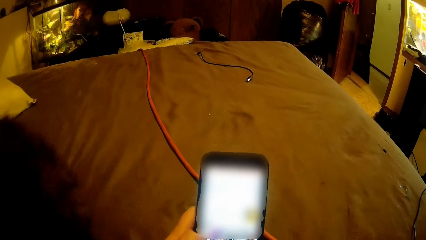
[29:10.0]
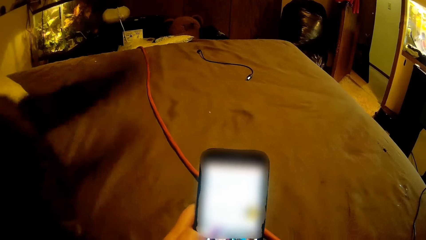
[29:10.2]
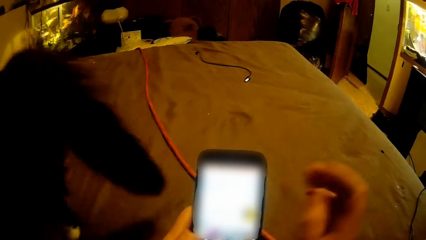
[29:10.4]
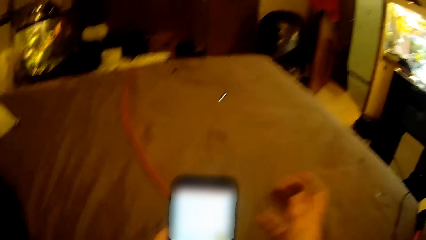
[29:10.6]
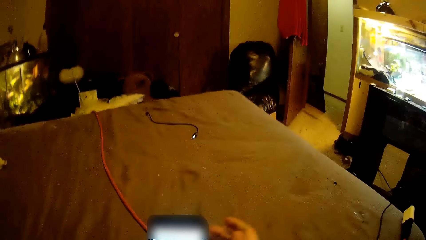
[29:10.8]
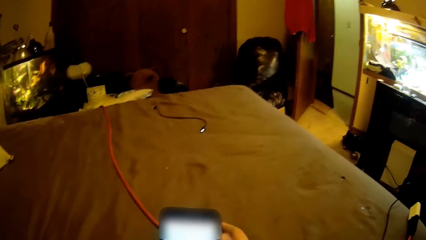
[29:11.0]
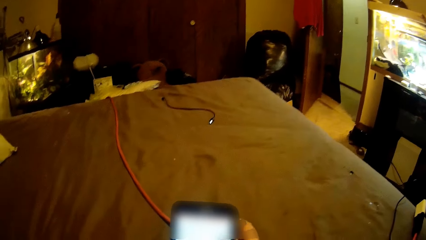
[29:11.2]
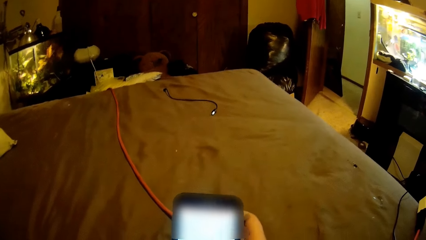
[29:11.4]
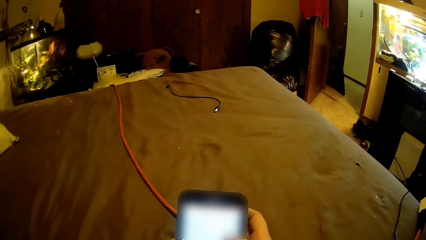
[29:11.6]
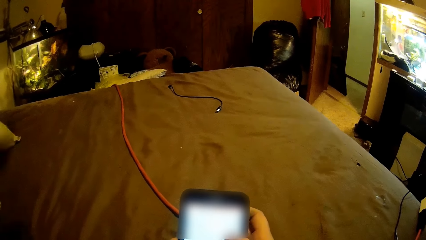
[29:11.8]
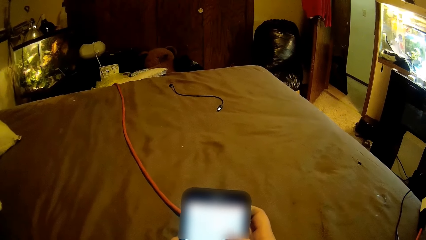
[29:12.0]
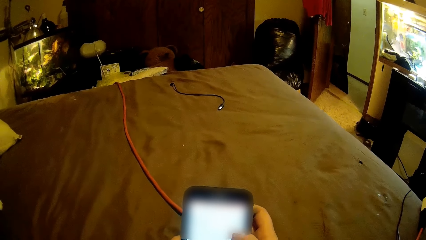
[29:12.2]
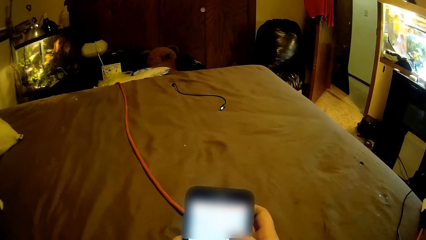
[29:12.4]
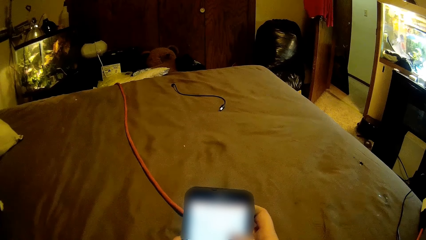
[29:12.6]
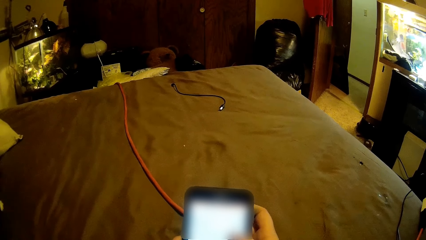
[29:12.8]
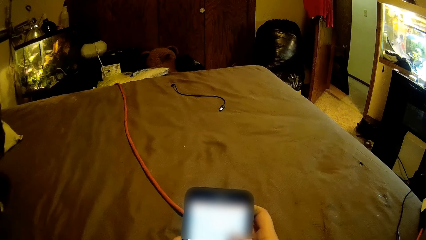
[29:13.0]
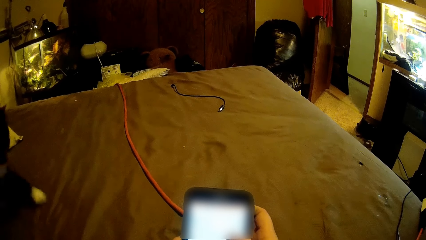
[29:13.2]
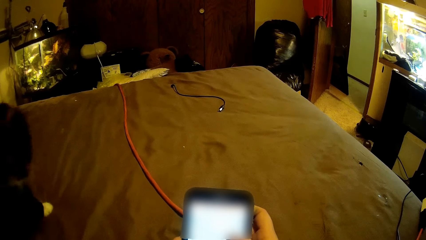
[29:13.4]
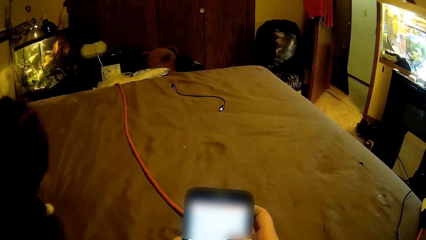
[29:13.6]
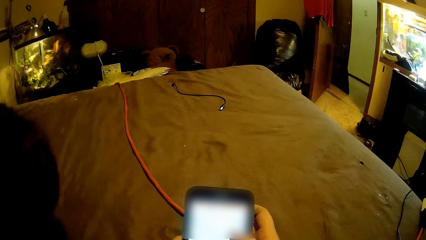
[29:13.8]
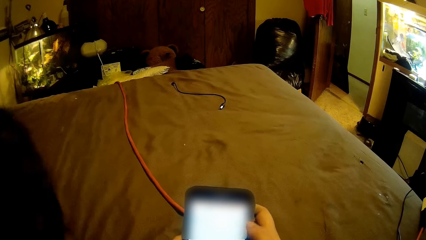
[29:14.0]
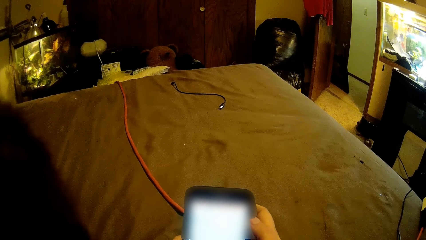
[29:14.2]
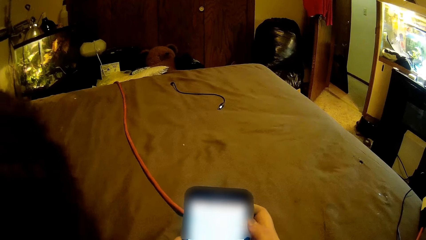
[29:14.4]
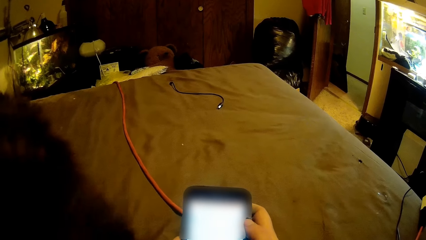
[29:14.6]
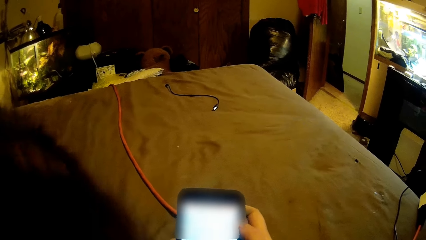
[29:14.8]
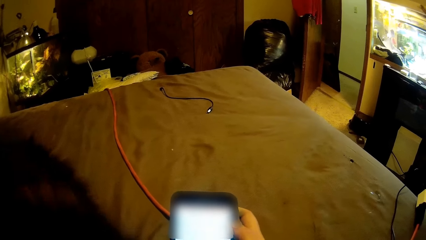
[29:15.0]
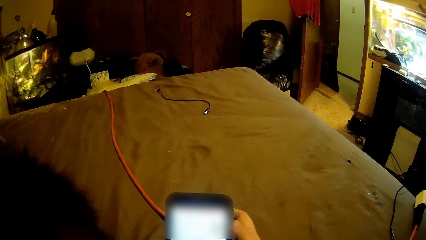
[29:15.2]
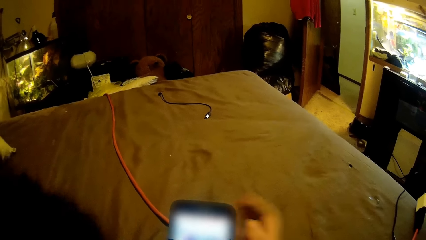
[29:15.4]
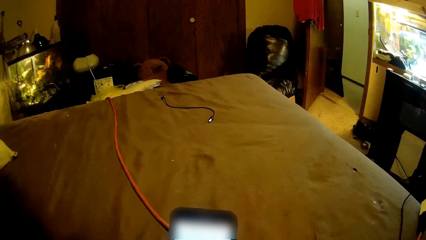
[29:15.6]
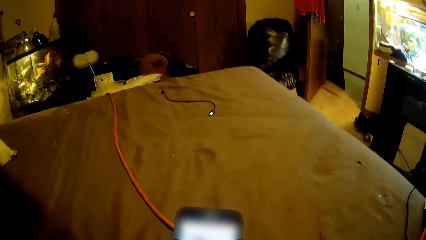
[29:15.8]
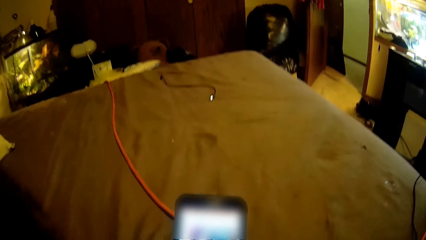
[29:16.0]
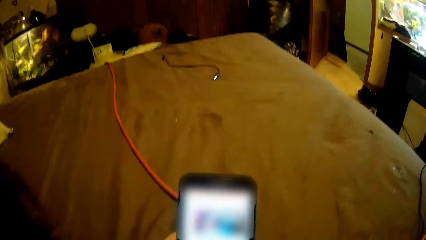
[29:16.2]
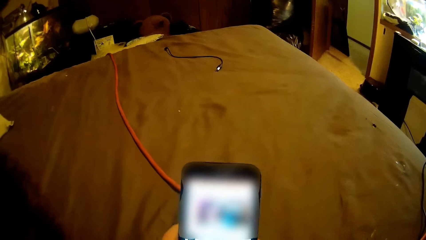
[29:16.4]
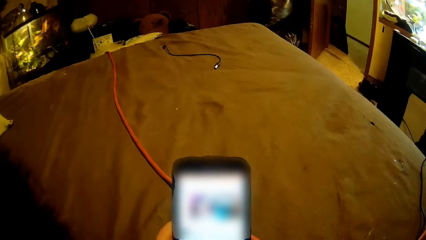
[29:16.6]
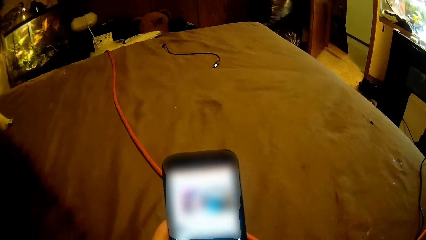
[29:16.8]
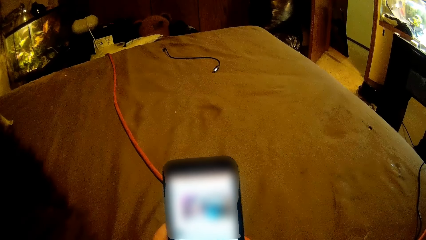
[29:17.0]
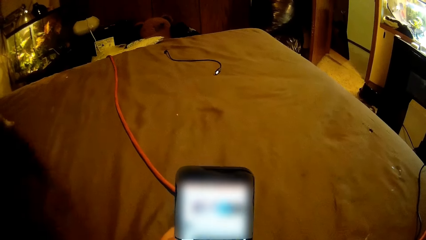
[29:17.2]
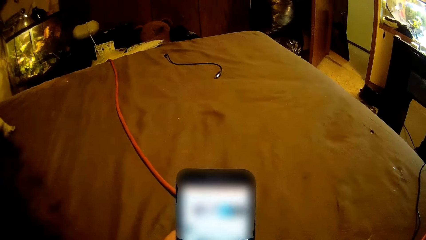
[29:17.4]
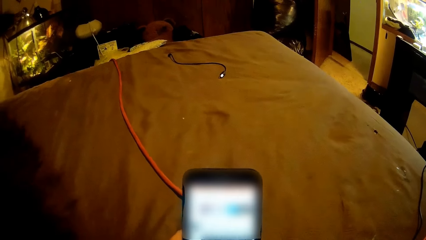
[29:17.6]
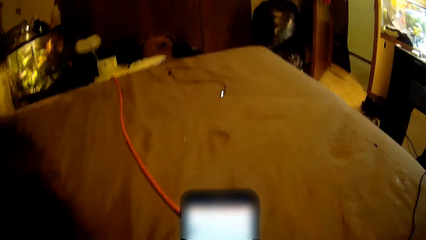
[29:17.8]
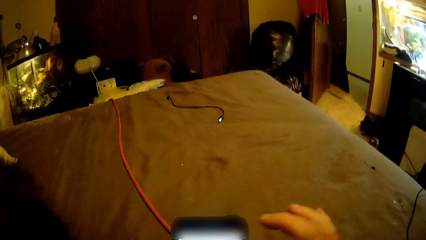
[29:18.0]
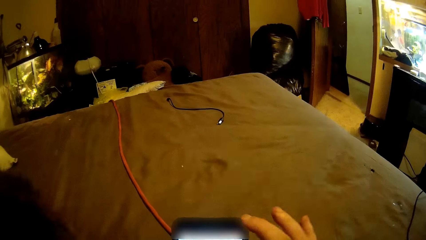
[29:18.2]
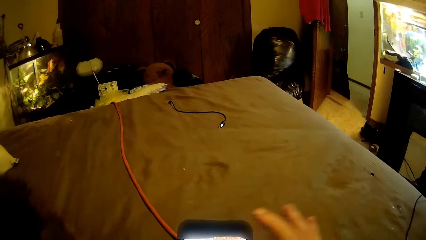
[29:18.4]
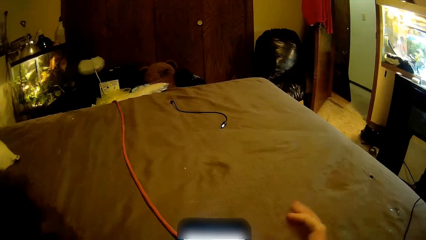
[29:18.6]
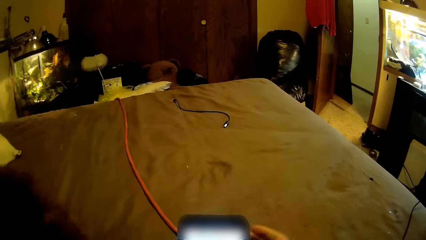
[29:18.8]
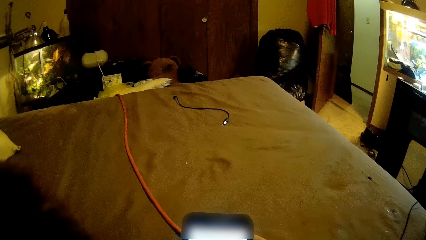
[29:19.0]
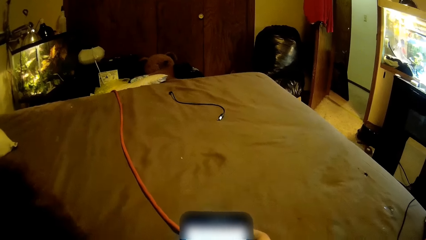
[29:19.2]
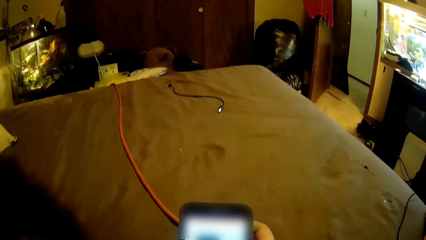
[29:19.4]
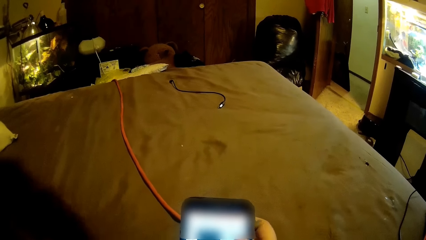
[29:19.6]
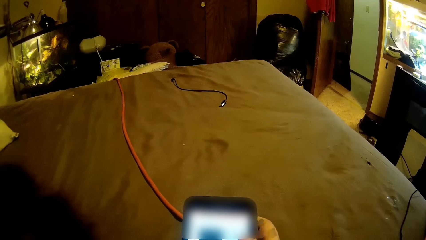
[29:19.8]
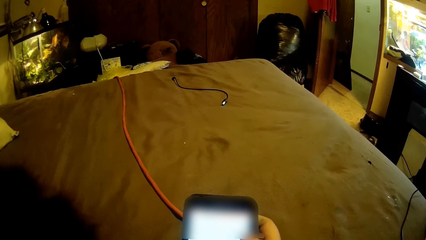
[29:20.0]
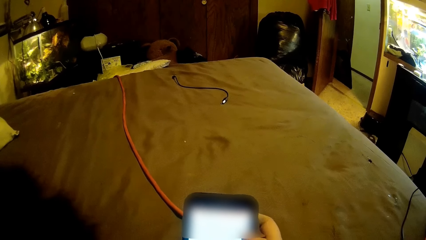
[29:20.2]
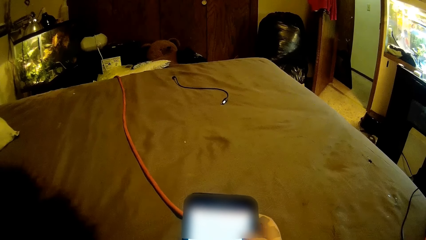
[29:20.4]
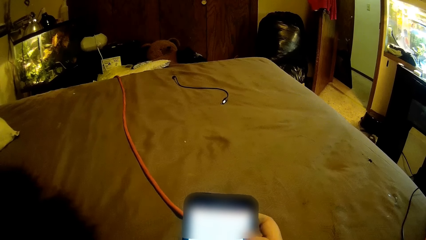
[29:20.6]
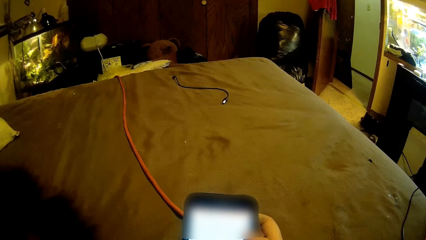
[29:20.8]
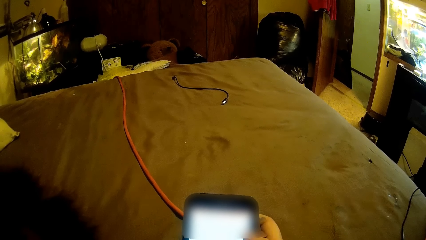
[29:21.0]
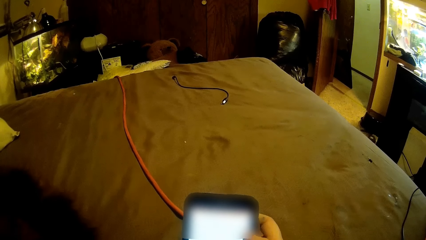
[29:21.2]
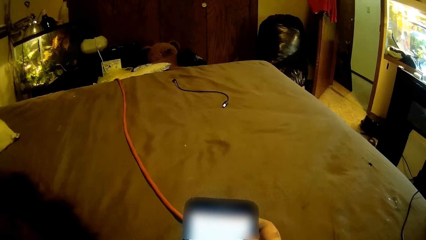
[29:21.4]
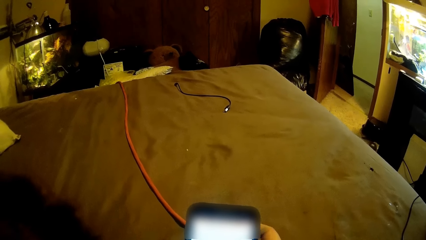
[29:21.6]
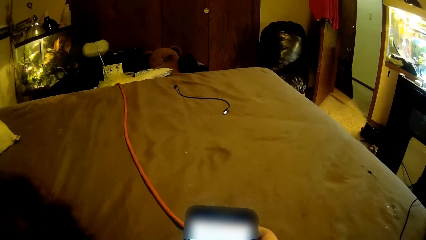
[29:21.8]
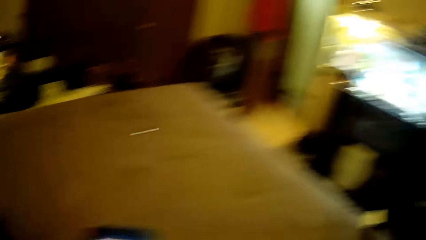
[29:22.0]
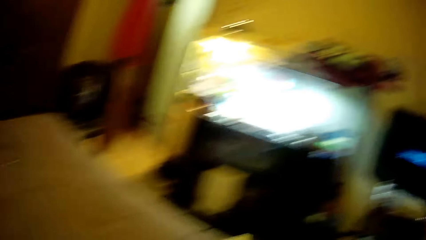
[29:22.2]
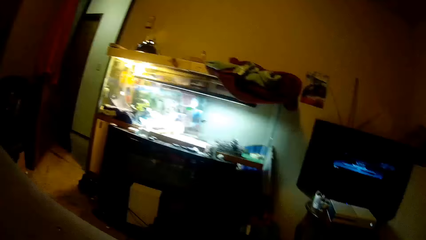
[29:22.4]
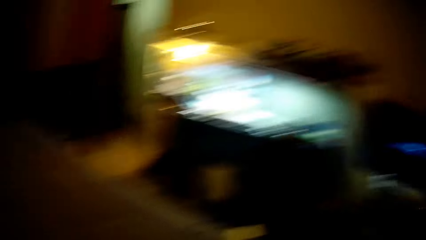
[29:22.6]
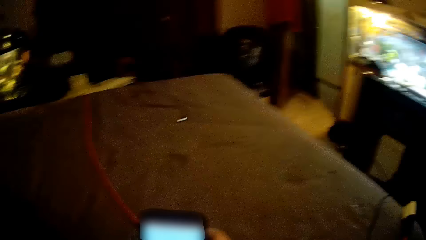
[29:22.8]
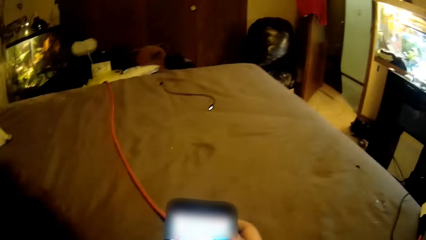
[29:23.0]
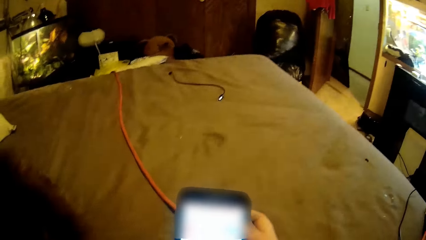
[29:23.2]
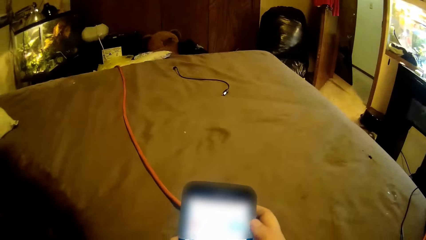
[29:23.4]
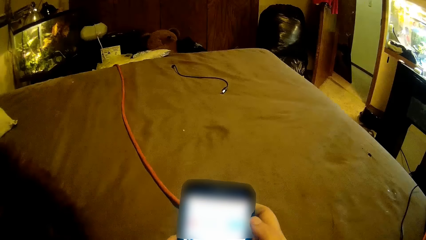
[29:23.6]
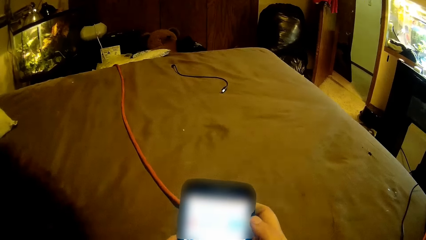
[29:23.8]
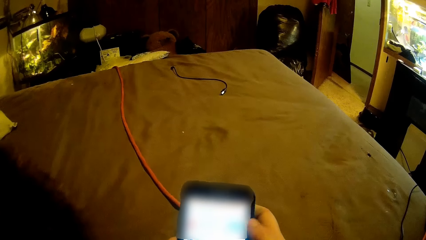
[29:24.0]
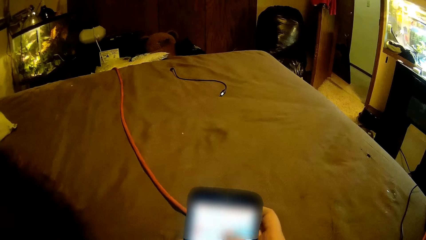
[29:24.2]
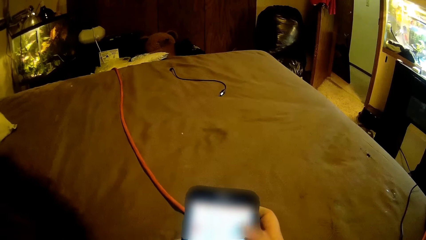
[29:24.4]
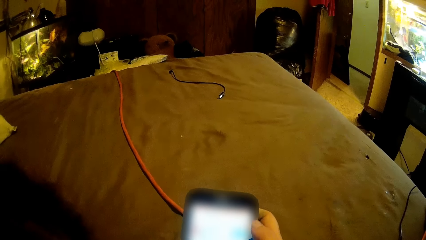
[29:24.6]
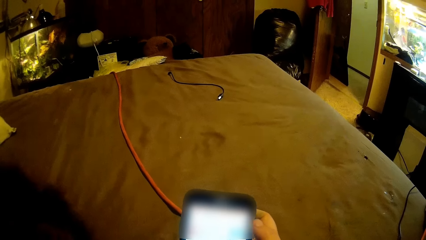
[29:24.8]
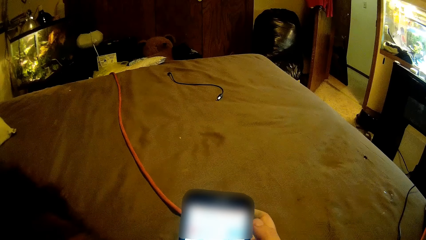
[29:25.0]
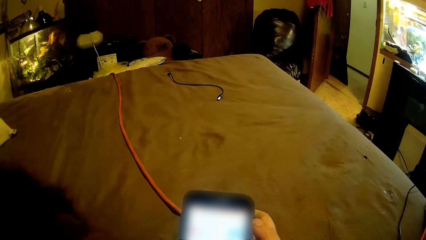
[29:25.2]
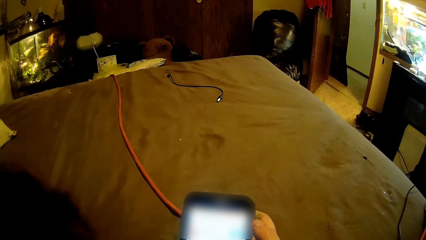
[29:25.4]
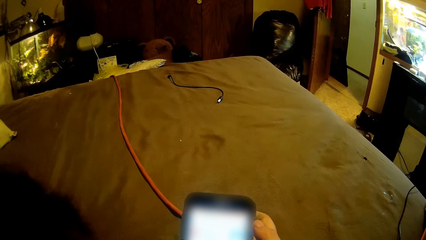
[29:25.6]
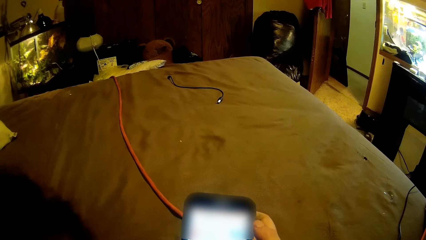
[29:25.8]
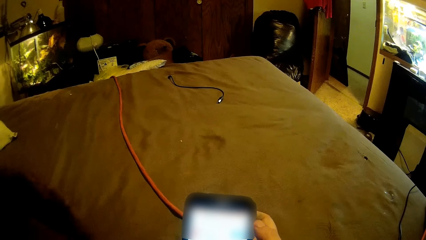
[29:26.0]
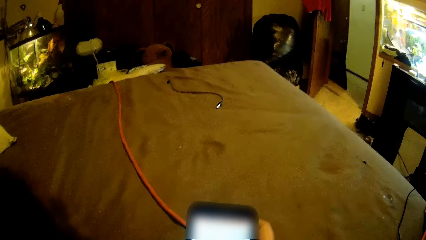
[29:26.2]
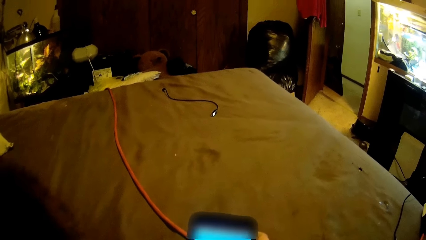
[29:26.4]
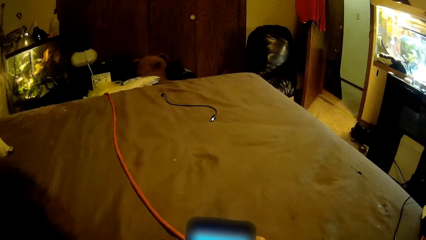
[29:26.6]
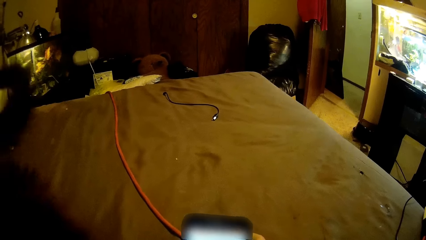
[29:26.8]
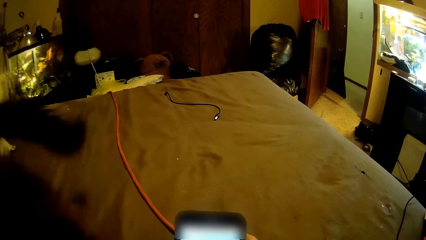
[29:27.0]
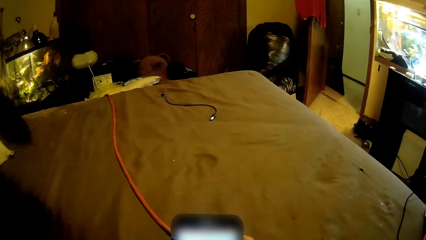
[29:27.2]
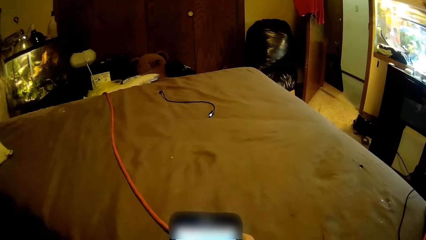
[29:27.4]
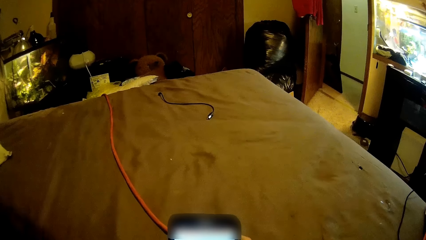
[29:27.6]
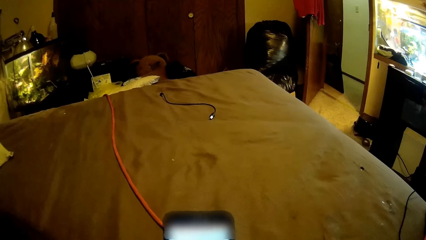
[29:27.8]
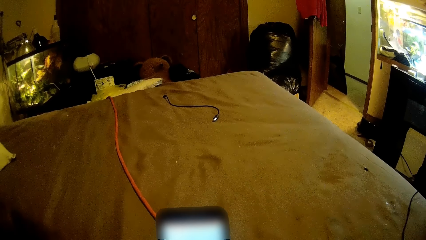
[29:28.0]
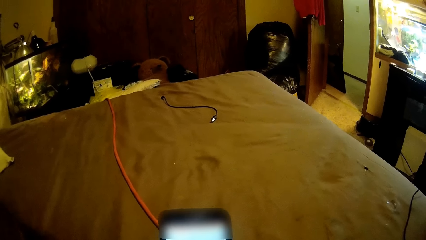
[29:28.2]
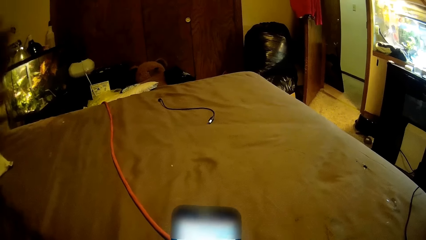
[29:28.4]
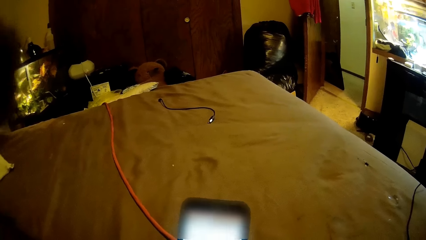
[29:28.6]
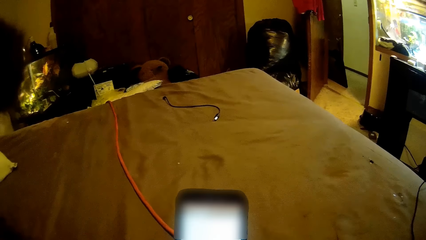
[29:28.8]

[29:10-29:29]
The camera wearer operates a mobile phone with a hand. She touches her body with her right hand. She moves a hand away from the mobile phone. She operates the phone with both hands. She looks around a room. She operates the mobile phone with a hand.
